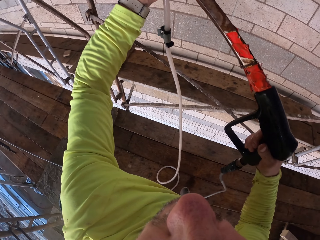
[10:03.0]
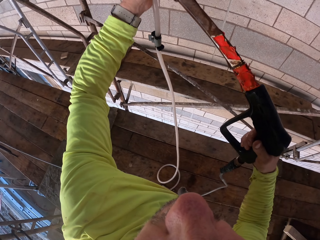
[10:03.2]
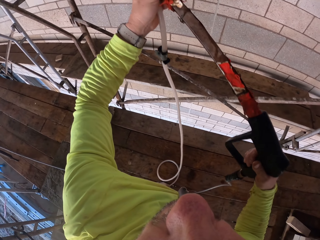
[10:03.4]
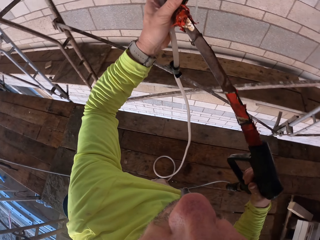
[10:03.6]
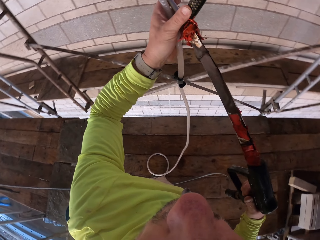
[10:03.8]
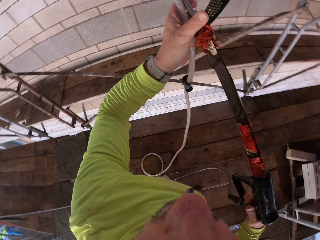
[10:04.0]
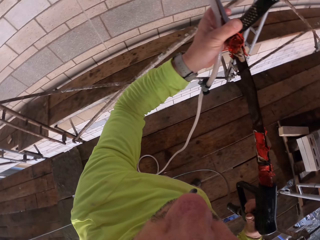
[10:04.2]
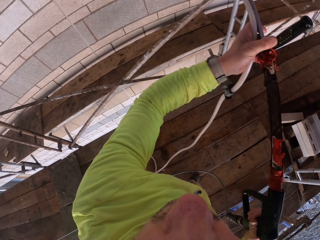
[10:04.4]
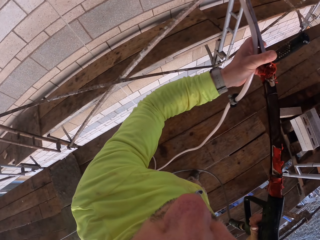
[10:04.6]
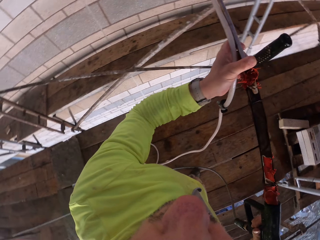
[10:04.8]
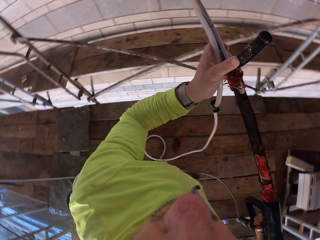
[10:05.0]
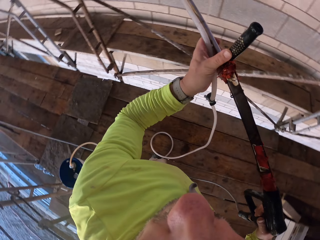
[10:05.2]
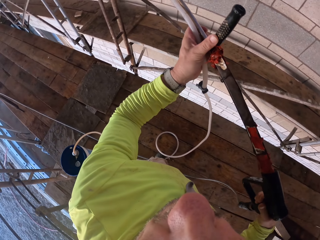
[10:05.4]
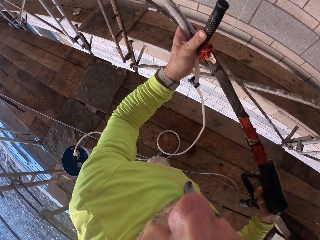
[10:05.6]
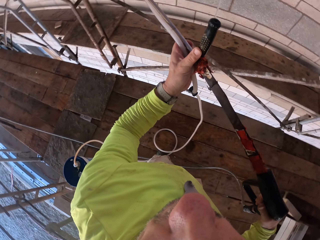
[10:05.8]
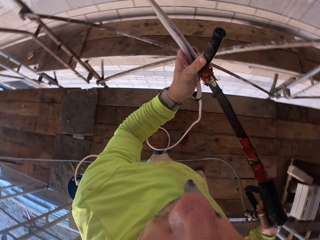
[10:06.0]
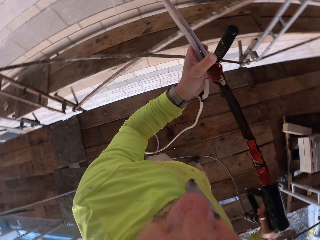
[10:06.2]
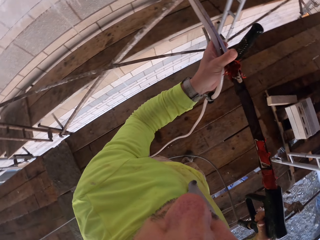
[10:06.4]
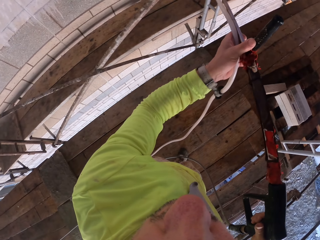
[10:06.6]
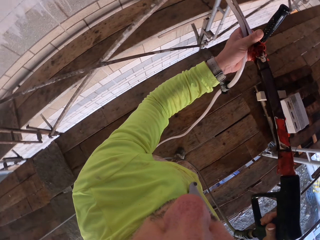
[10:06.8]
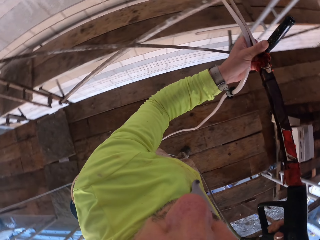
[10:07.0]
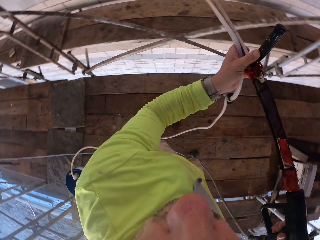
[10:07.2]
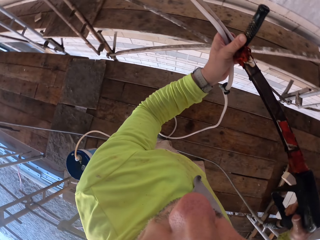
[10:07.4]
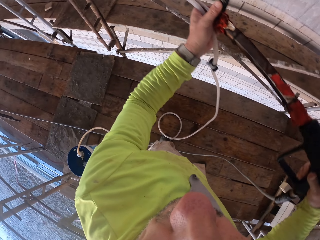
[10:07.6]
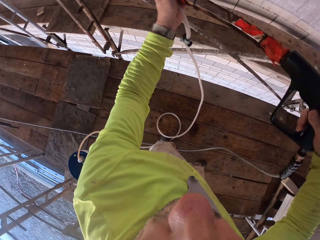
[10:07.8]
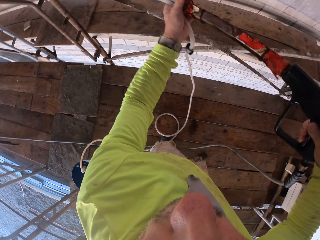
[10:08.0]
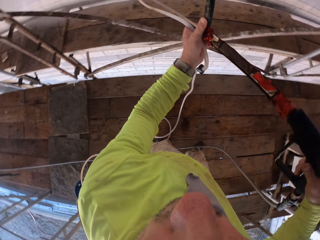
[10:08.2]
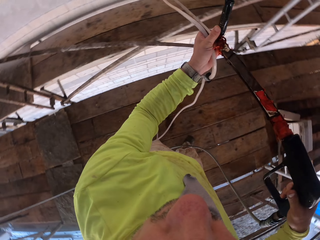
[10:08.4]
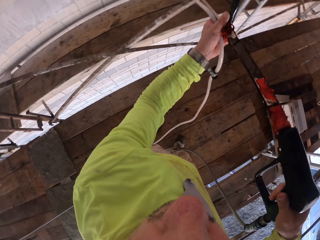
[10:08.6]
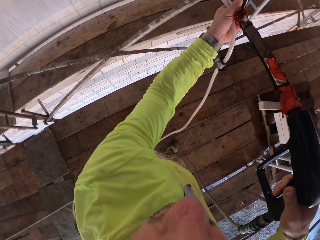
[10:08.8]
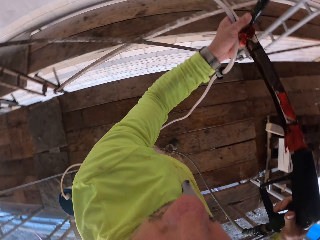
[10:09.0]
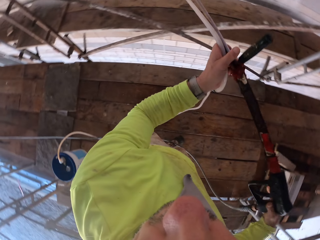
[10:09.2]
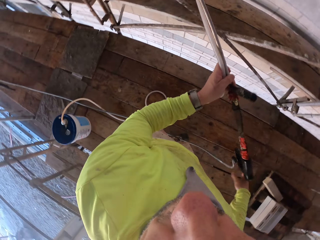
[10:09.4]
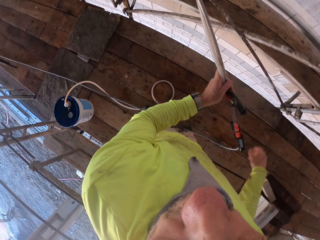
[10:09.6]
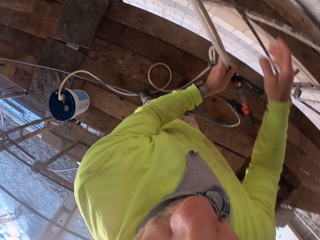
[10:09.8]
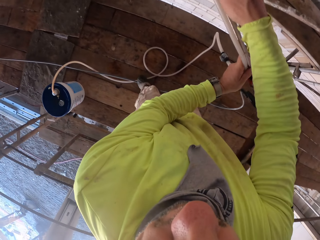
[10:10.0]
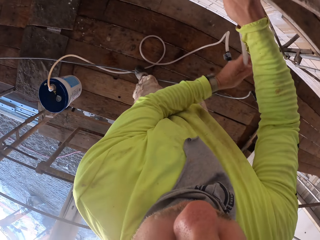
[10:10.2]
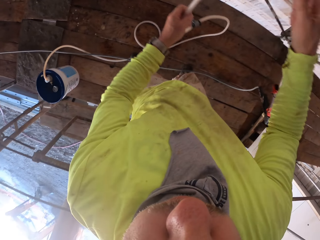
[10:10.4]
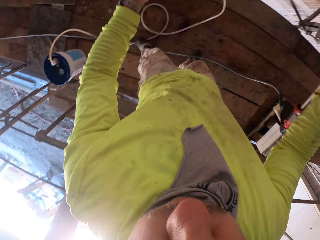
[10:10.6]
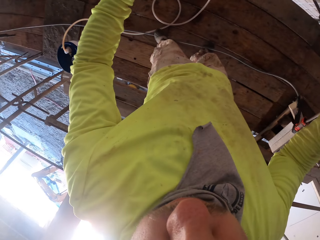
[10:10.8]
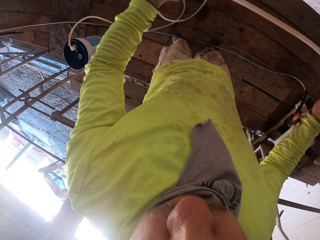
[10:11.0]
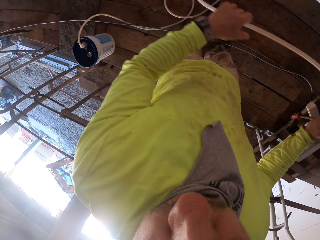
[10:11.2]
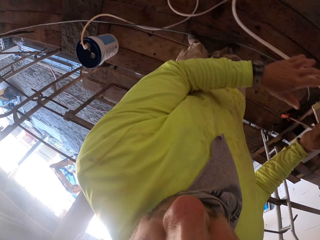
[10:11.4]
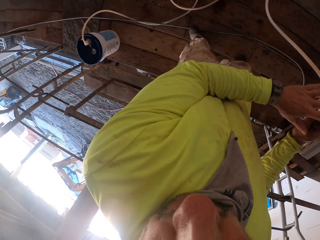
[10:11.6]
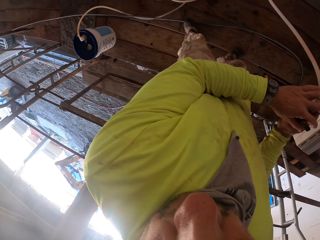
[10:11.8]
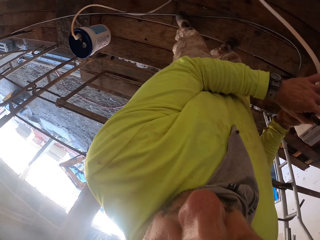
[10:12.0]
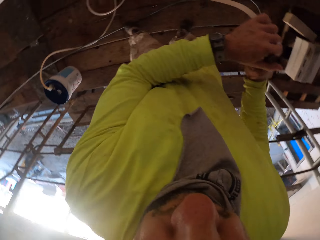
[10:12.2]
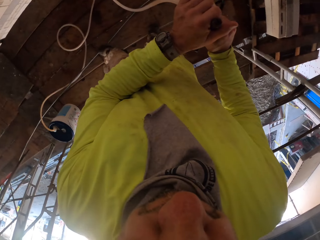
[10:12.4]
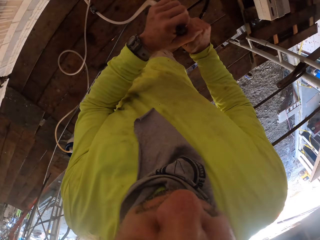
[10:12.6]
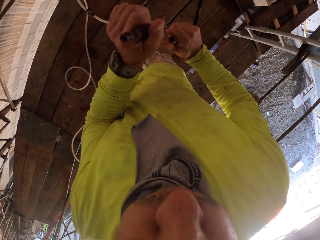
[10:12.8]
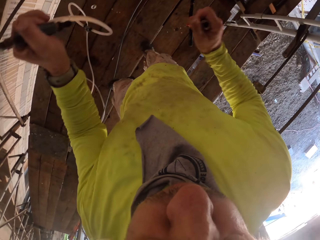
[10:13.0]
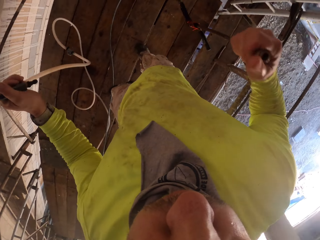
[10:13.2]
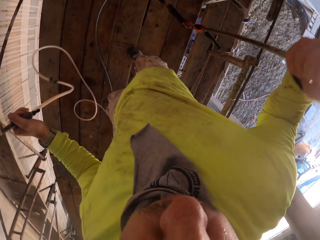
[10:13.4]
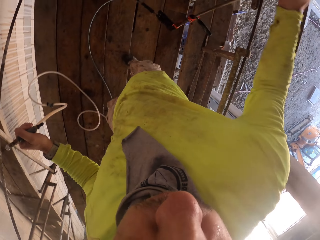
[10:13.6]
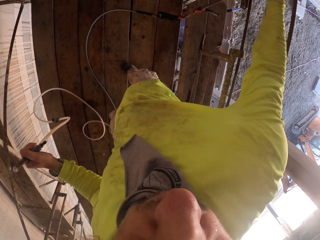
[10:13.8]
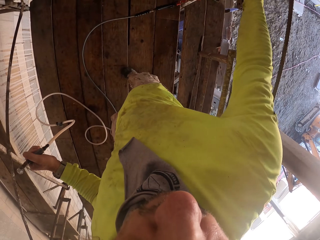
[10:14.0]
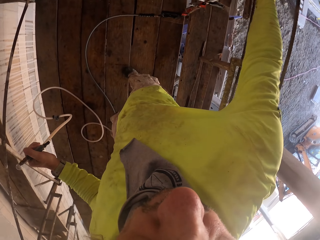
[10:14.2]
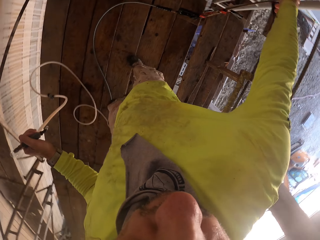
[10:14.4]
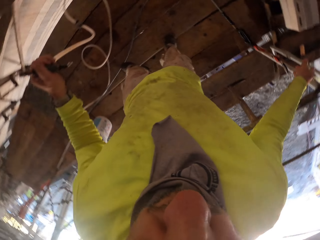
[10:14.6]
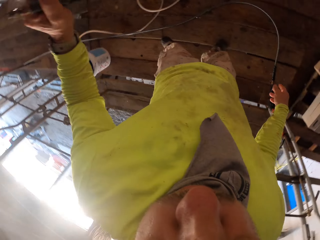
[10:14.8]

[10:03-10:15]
The camera wearer removes the pipe from the spray gun. They hold the spray gun. They put the spray gun down.

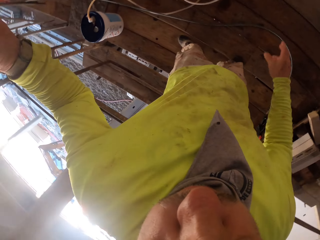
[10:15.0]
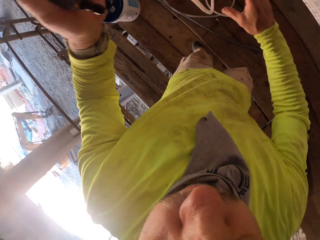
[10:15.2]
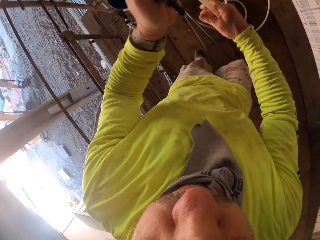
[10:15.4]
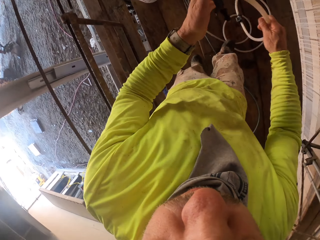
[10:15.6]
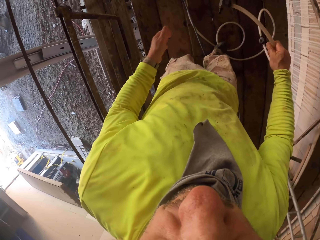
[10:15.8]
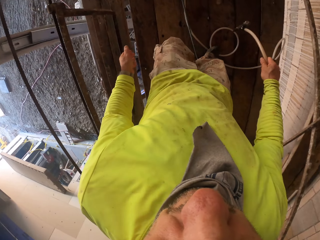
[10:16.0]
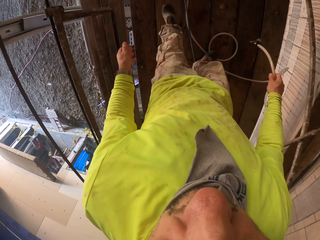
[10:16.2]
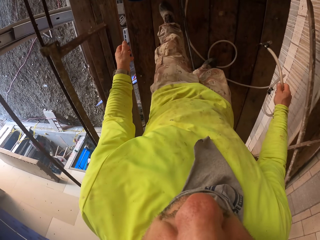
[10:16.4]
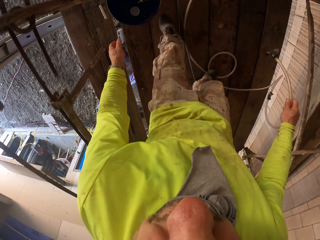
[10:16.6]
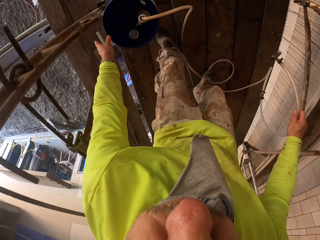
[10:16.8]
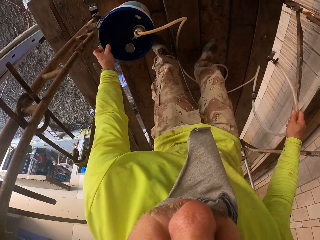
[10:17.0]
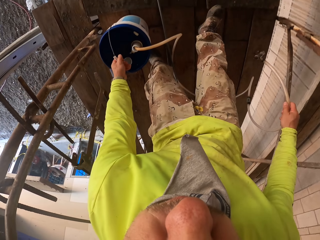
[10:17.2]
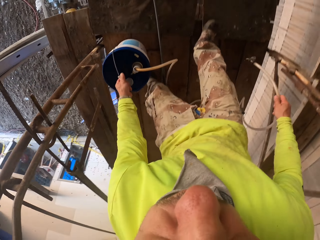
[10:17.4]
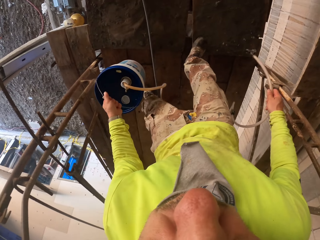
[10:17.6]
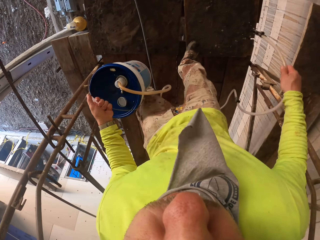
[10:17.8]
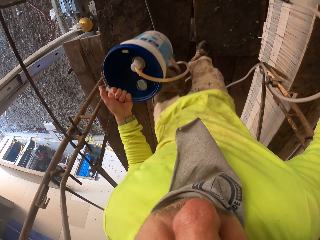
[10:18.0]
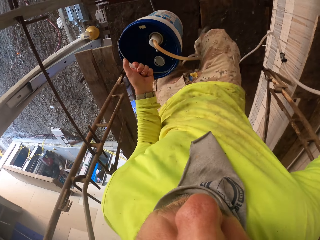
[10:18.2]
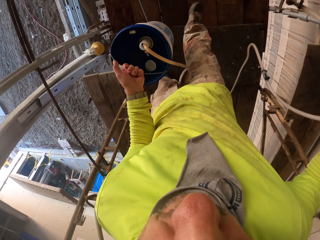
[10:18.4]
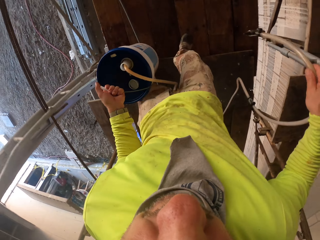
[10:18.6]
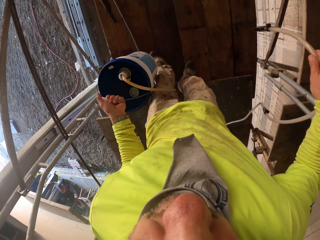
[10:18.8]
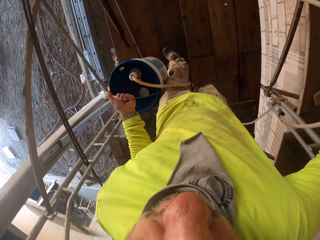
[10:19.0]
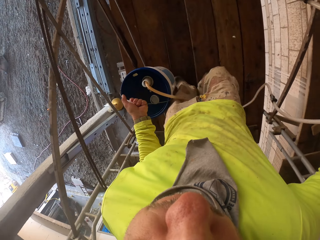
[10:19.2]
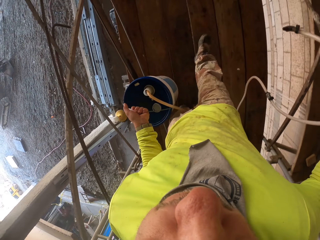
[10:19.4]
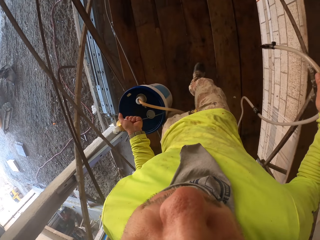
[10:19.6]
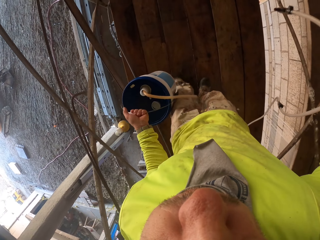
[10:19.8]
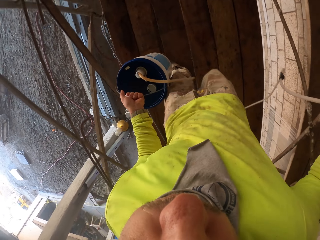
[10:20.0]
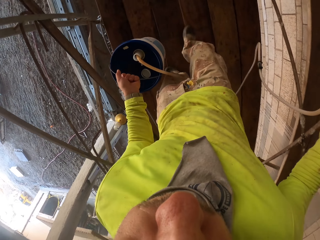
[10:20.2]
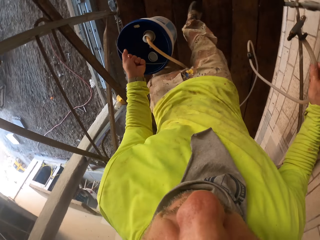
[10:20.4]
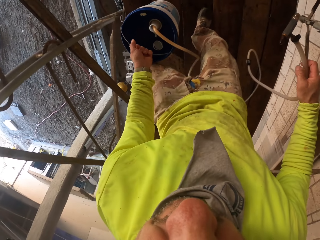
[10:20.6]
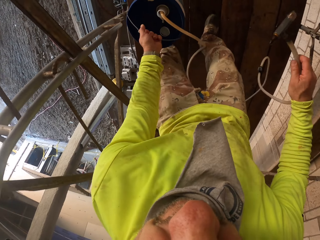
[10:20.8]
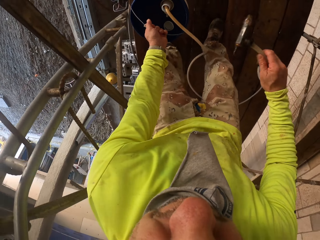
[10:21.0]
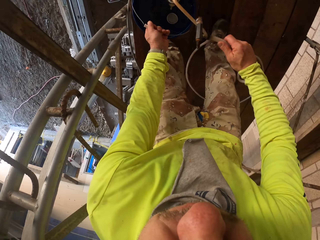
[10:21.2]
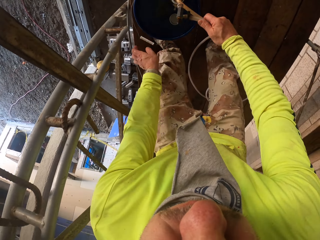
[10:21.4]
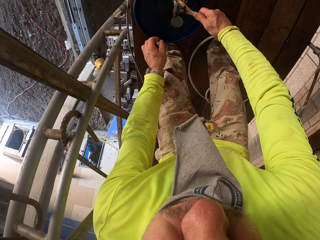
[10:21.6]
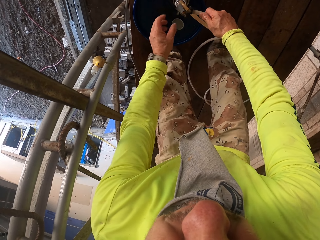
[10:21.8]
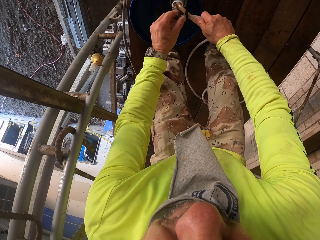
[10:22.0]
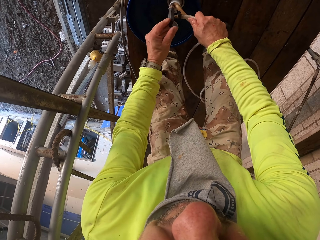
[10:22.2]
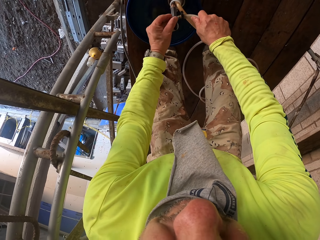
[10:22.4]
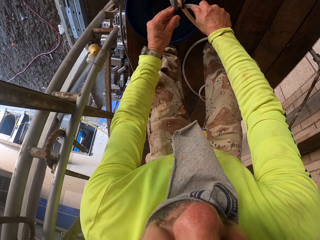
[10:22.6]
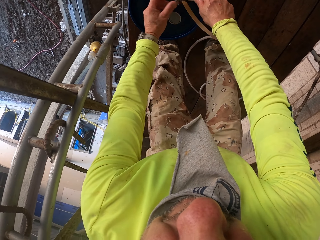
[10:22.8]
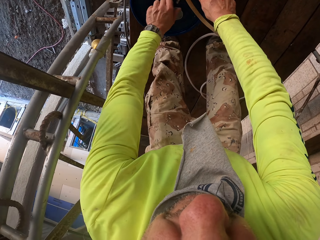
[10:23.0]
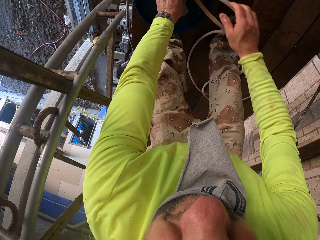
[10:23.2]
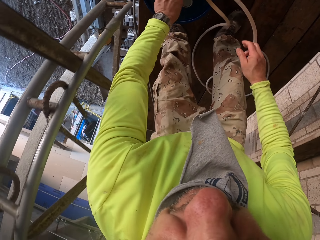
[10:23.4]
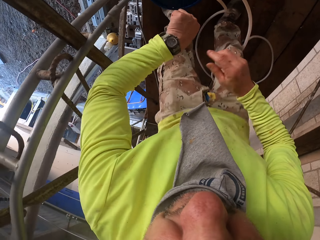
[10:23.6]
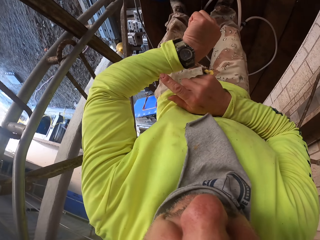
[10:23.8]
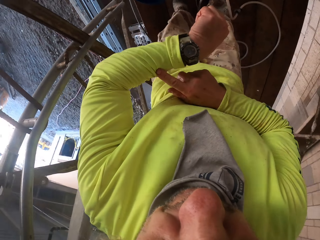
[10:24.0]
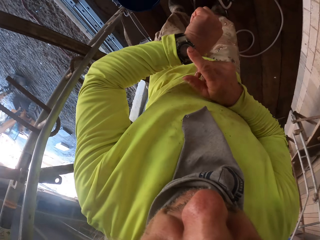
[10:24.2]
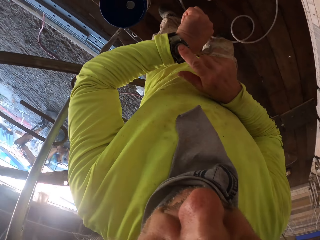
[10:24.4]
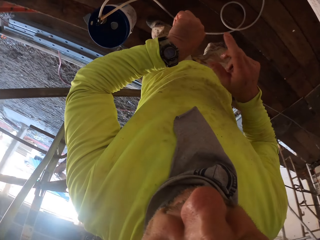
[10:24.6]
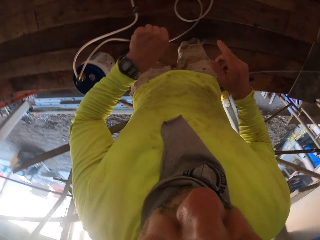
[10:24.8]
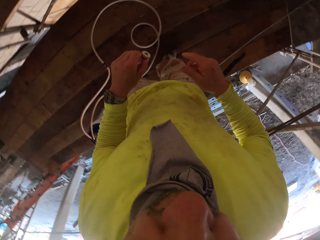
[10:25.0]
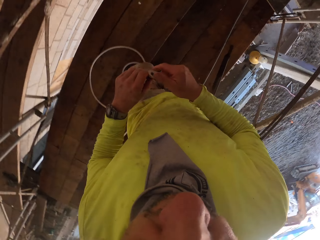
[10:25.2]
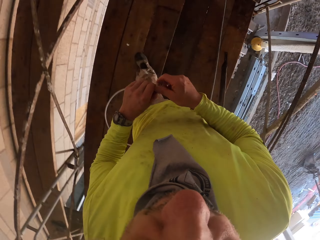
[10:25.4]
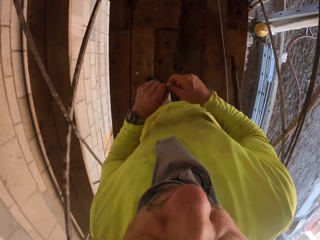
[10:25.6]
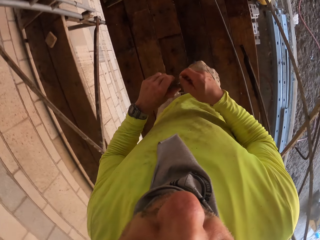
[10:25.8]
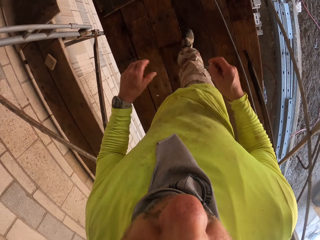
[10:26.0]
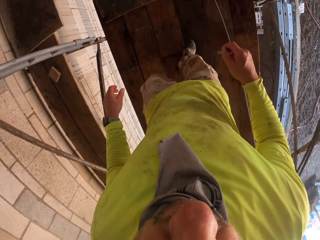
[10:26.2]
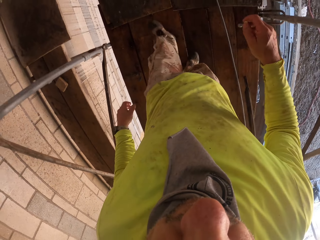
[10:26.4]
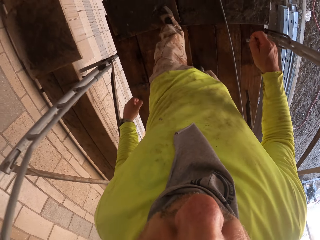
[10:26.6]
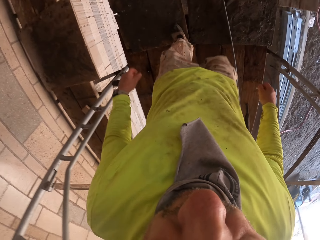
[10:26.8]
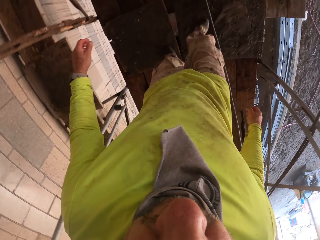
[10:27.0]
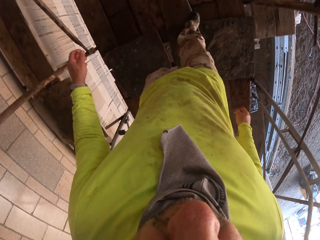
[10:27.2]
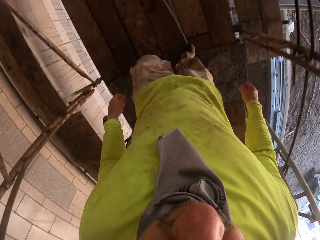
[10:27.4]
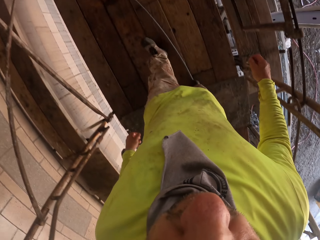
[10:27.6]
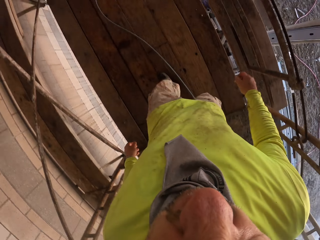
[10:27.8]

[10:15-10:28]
The camera wearer places the spray gun on the structure. He lifts the pail. He holds the pipe. He picks something. He walks around the wooden structure. He moves the pail. He puts the pail down. He puts the pipe on the pail. He fixes something. He picks part of the spray gun from the pail. He checks the time on his wrist watch. He walks around the wooden structure. He moves to the spray gun.
